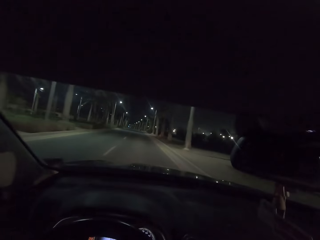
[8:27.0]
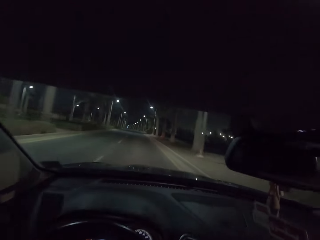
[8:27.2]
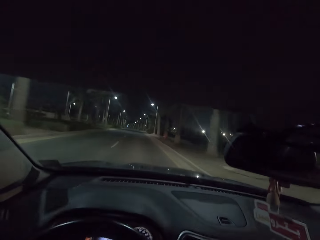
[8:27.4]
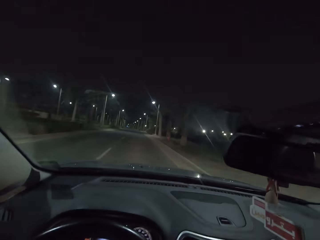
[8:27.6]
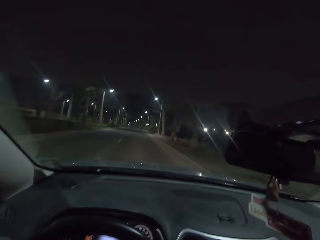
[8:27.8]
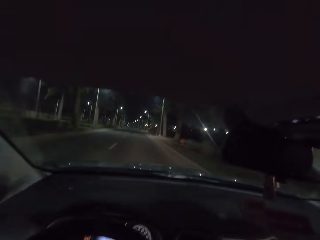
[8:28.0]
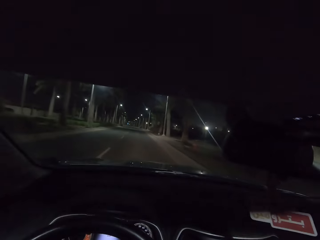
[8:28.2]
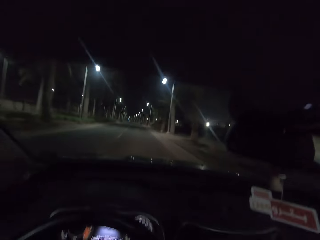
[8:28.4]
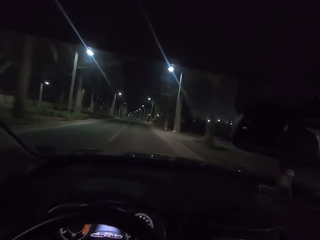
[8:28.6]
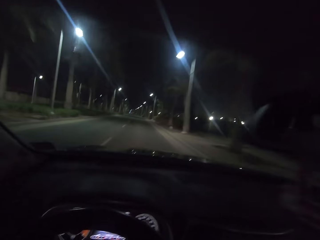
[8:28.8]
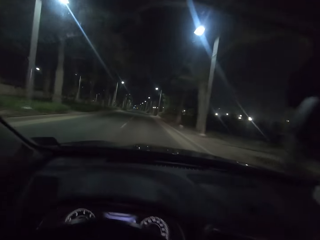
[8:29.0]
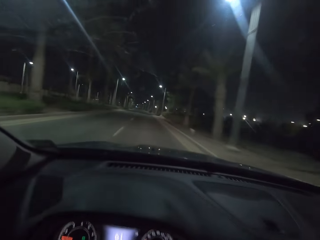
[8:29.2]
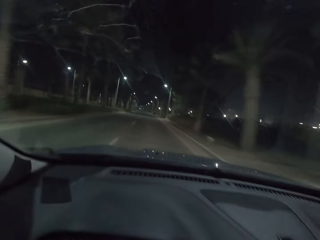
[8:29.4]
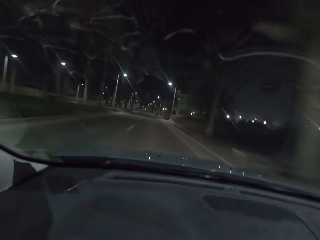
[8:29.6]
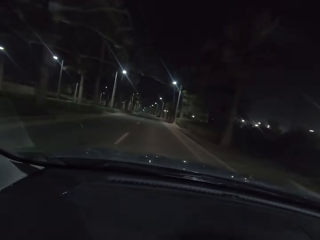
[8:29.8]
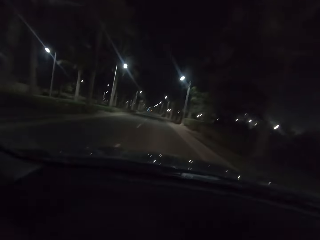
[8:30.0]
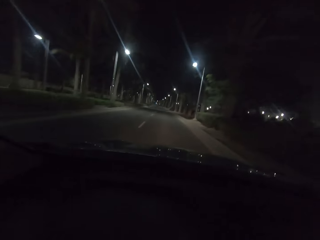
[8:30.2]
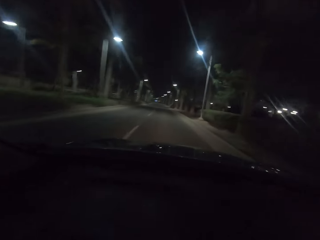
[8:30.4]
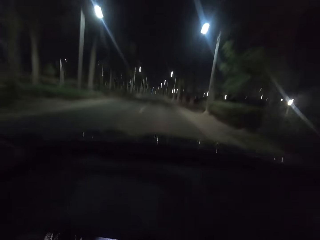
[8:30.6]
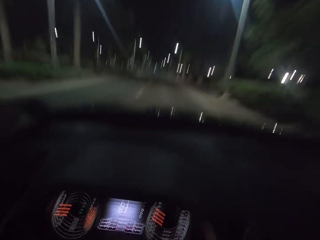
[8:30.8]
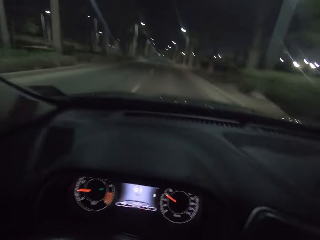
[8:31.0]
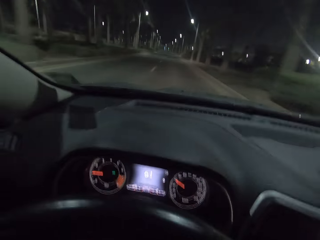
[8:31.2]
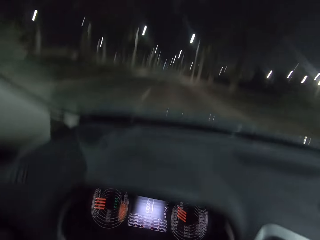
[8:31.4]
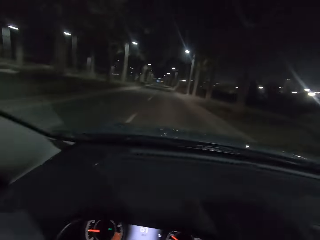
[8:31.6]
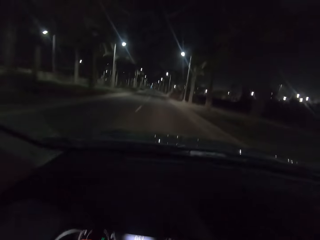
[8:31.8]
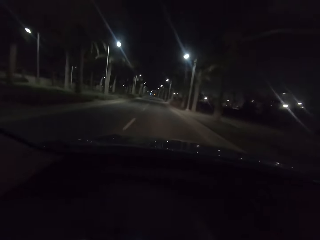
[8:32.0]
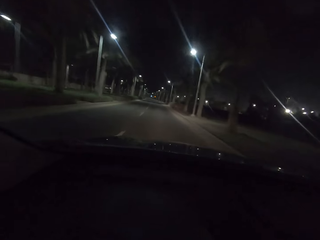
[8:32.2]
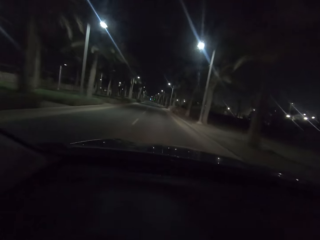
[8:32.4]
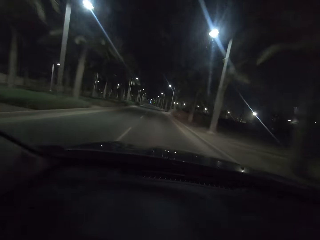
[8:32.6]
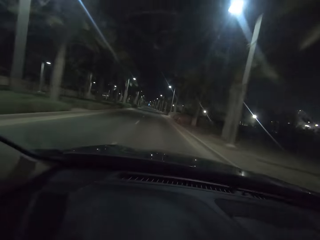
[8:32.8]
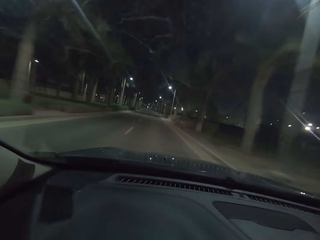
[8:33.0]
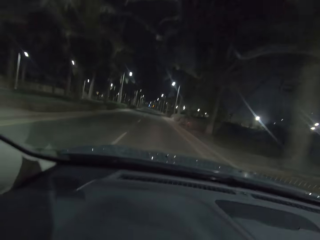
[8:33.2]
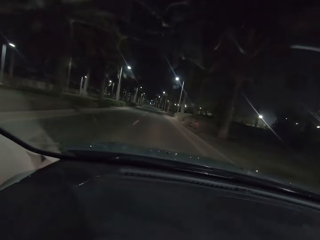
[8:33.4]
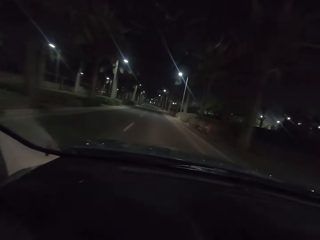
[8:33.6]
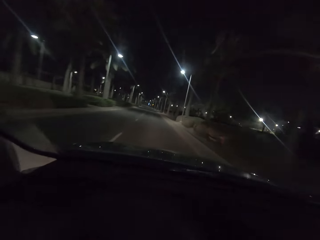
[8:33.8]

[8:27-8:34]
The camera wearer drives.

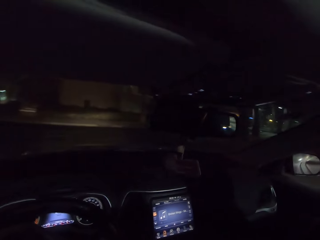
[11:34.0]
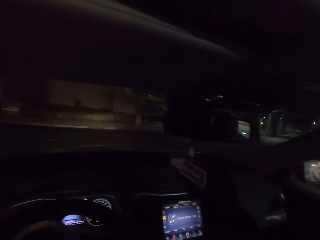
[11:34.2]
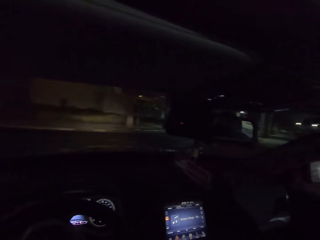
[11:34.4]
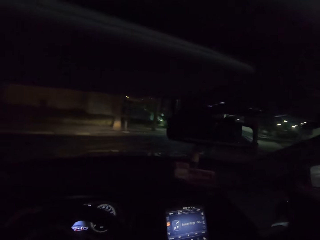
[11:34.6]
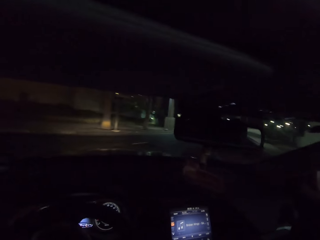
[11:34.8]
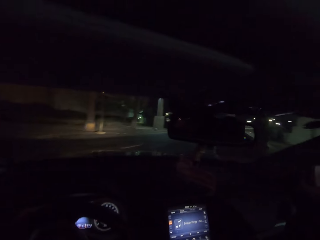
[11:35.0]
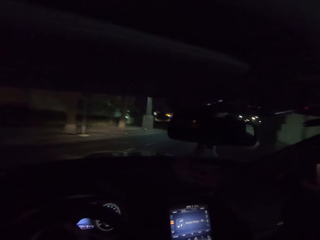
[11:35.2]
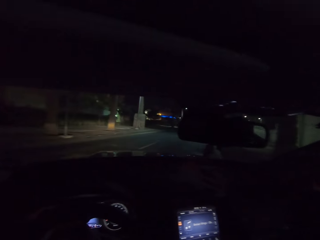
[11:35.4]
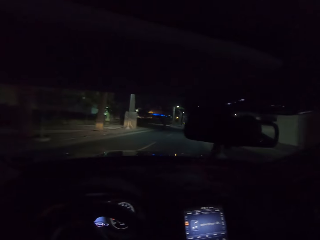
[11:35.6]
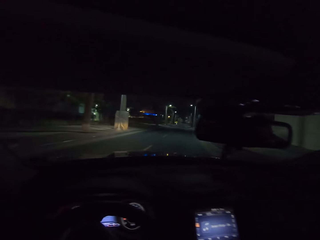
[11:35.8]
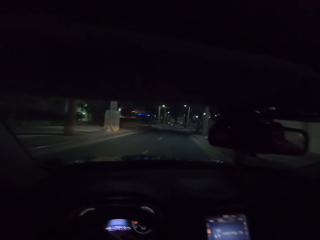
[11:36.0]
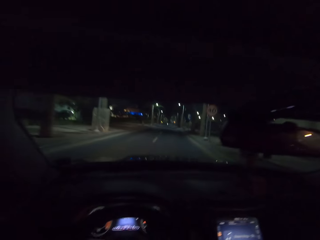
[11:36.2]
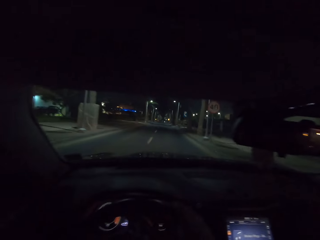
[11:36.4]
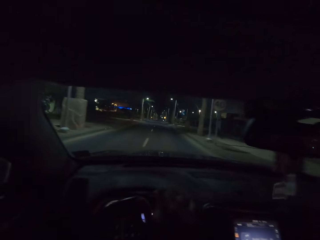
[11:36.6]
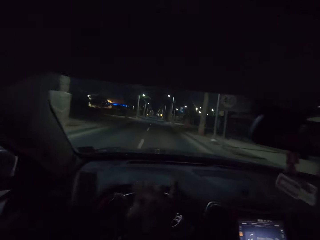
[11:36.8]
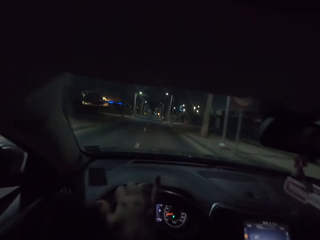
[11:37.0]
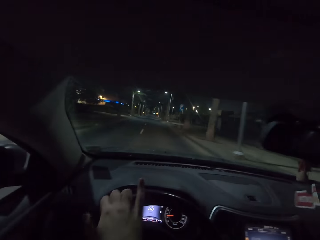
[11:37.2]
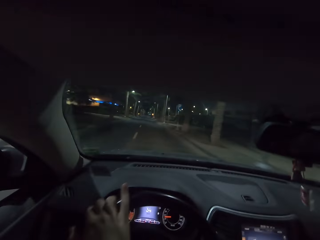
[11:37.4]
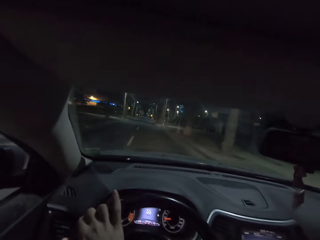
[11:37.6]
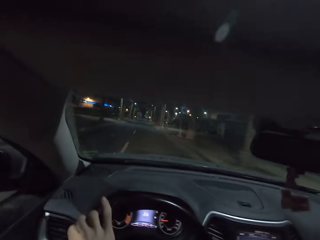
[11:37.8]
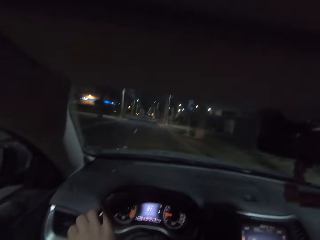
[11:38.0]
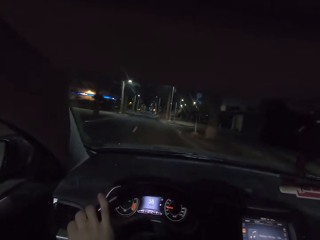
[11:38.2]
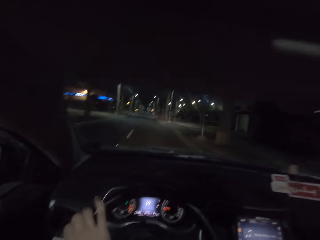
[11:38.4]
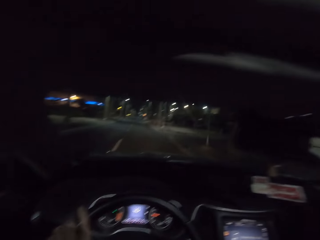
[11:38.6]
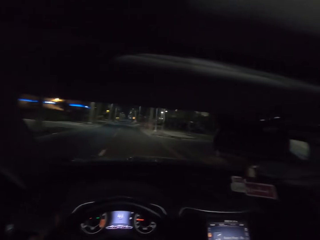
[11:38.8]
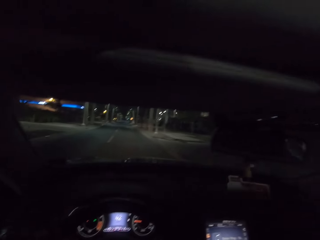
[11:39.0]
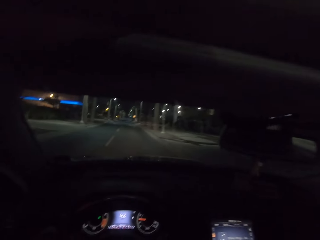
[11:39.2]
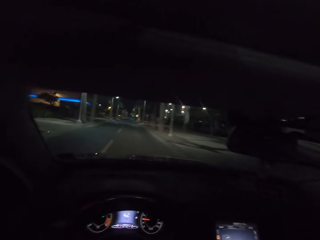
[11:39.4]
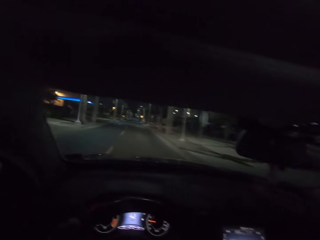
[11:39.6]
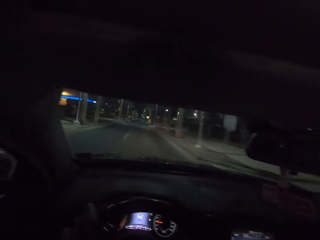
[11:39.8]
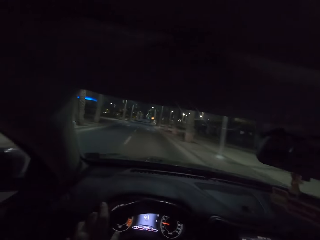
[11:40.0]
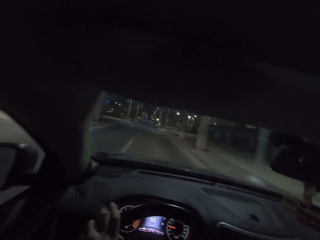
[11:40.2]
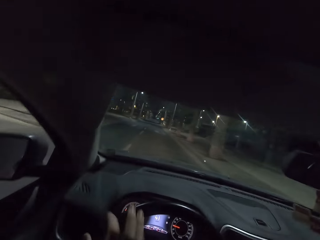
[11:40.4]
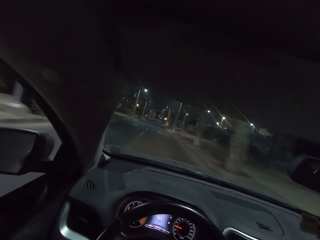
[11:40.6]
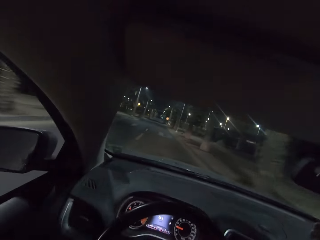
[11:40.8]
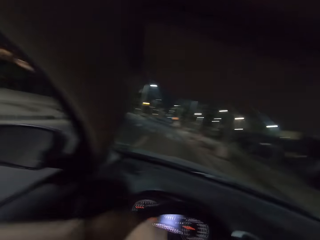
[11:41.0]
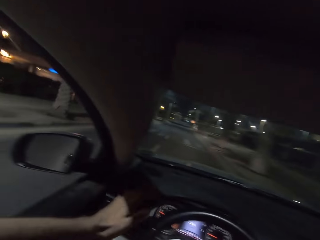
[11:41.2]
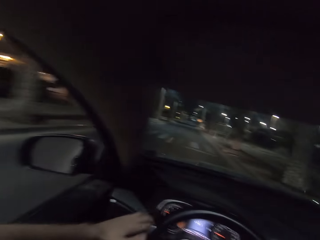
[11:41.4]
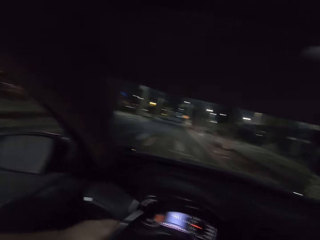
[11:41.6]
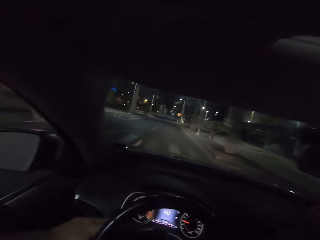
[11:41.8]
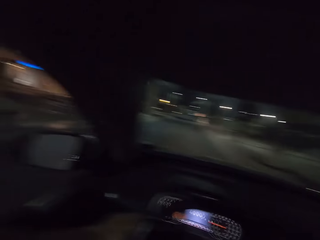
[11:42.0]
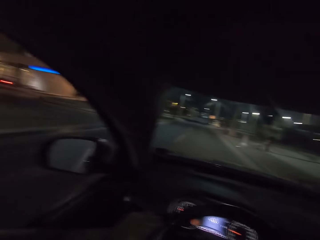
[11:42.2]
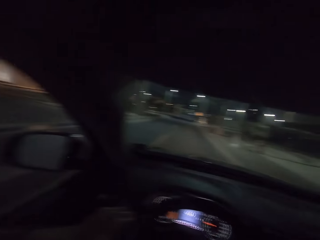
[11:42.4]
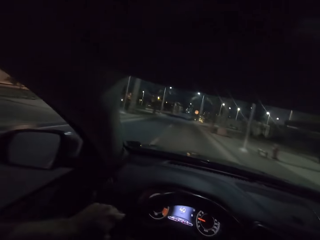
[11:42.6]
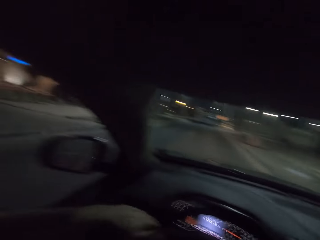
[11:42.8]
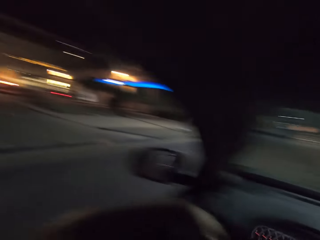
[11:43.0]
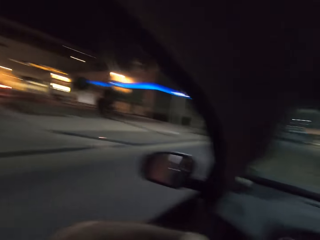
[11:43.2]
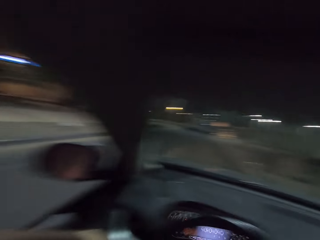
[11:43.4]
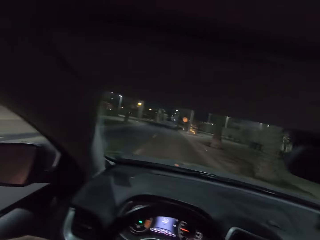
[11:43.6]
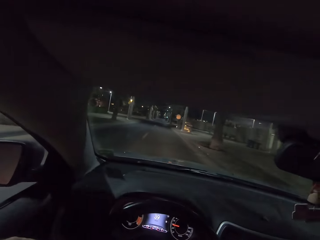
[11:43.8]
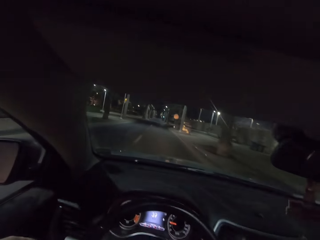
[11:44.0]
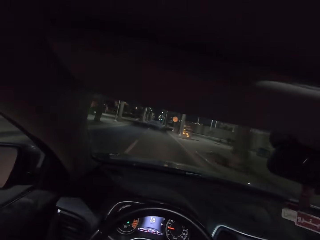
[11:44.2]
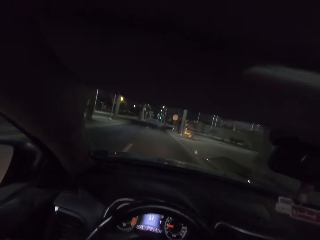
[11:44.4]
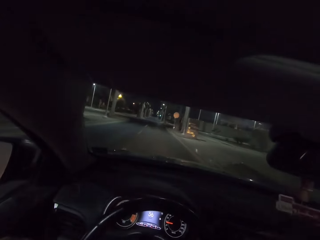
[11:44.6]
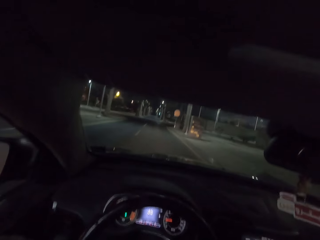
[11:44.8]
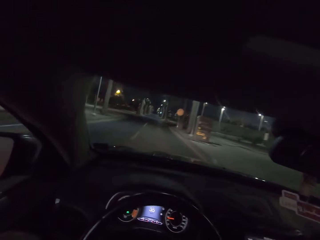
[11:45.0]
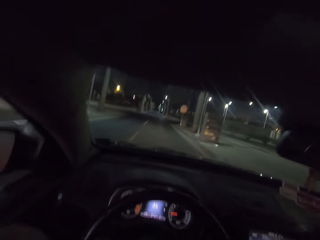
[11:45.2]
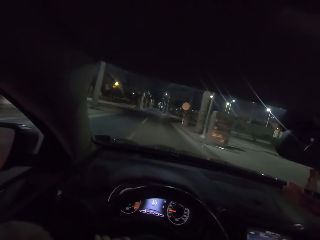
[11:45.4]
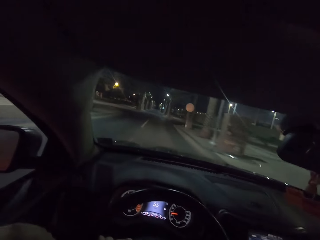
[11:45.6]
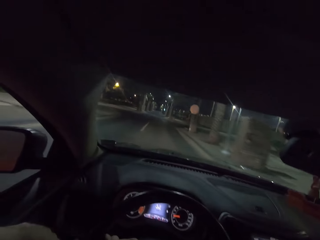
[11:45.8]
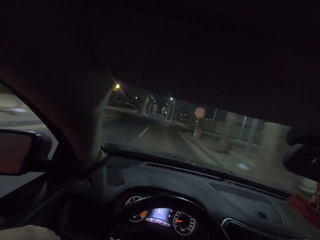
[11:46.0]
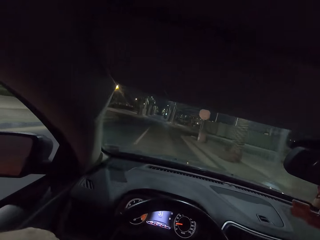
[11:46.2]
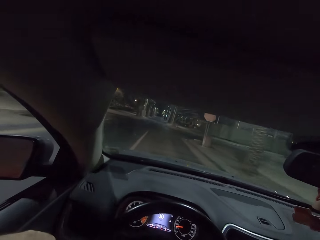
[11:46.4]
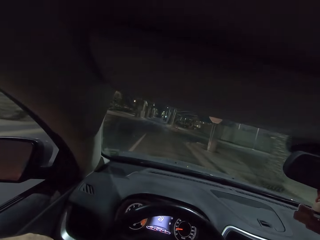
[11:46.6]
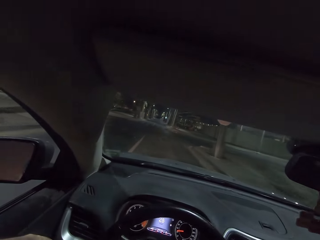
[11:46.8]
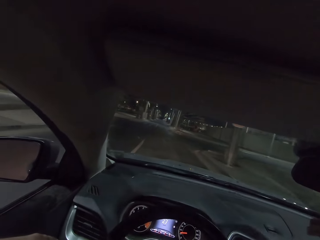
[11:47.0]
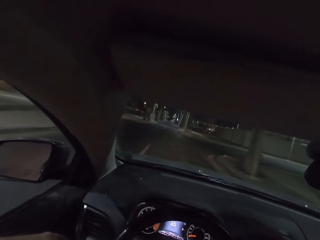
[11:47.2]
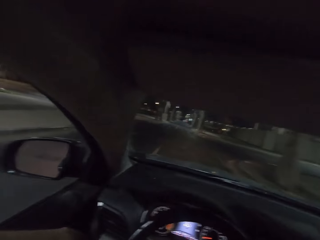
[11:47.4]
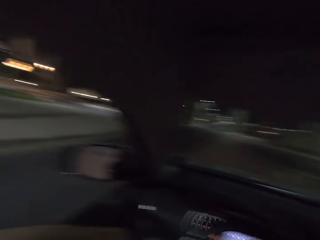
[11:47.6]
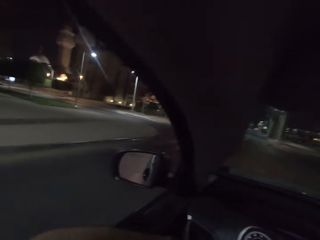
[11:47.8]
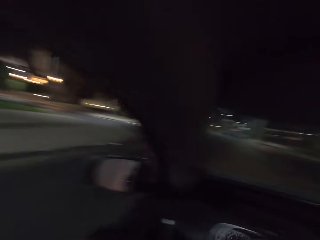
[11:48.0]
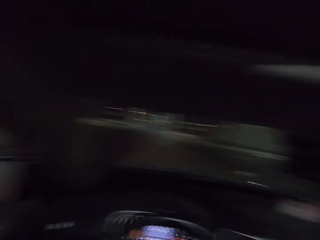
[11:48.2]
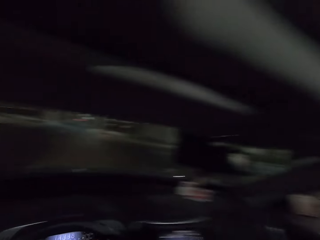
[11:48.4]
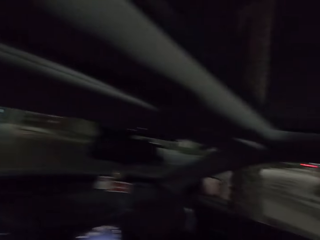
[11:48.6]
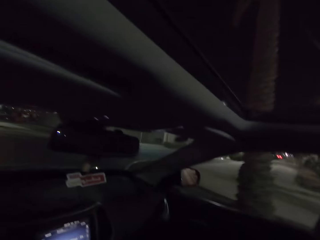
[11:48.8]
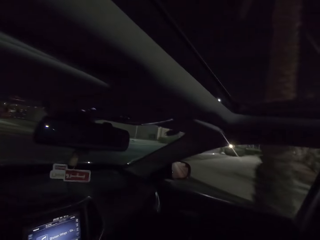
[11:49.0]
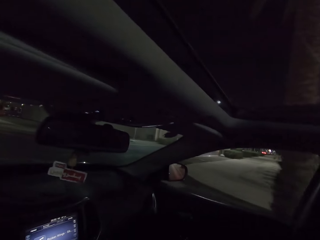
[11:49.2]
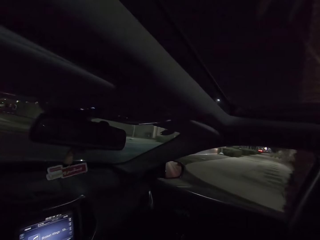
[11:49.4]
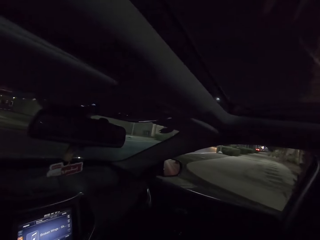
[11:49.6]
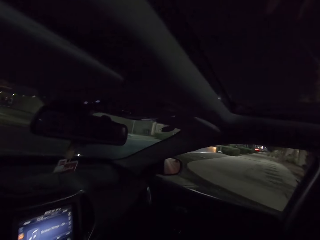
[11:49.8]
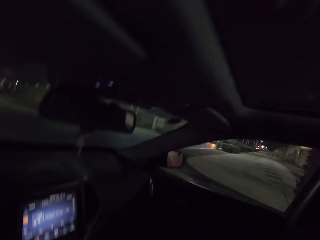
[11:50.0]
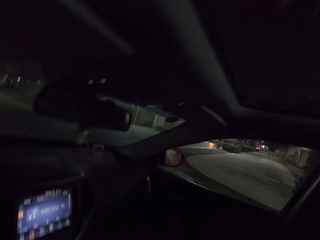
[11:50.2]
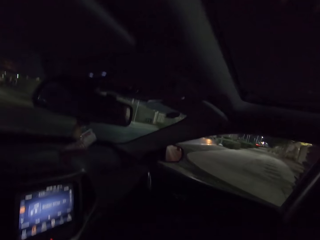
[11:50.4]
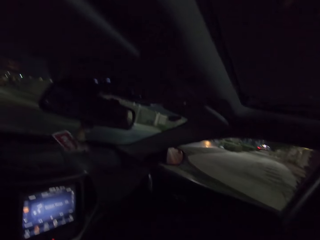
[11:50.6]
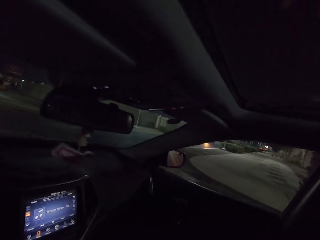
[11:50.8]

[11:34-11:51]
The camera wearer turns right.
